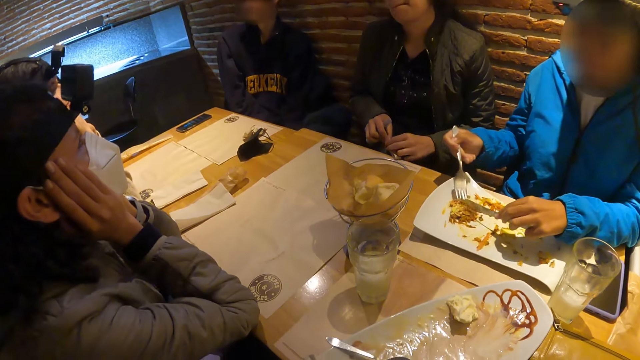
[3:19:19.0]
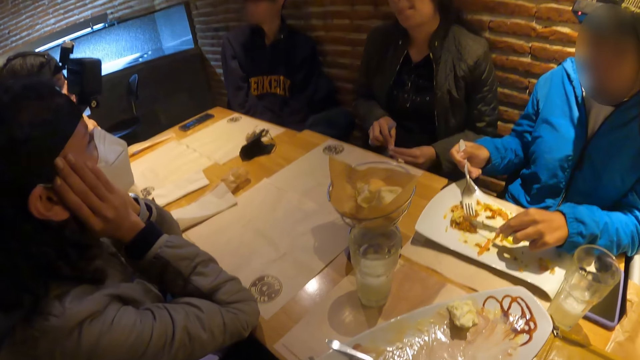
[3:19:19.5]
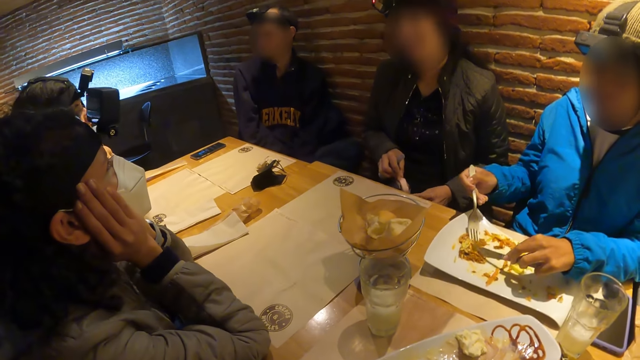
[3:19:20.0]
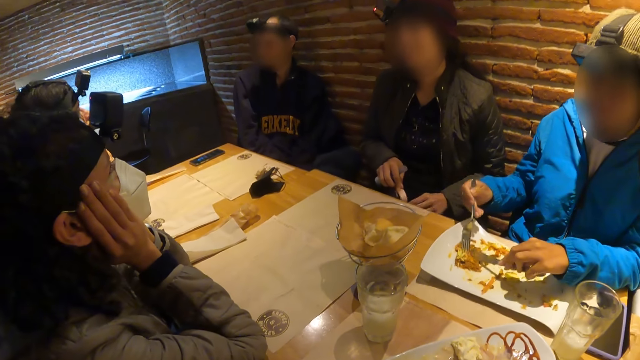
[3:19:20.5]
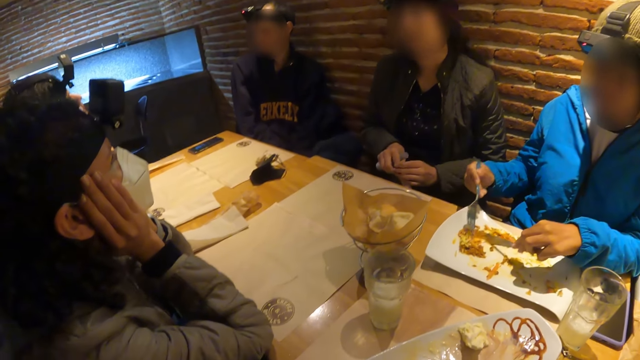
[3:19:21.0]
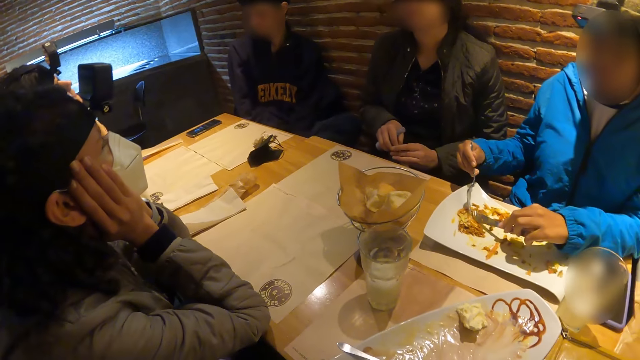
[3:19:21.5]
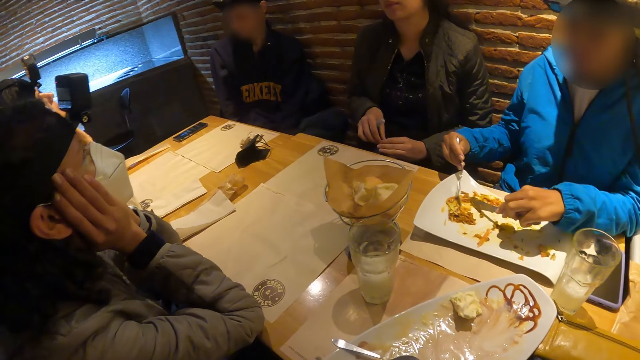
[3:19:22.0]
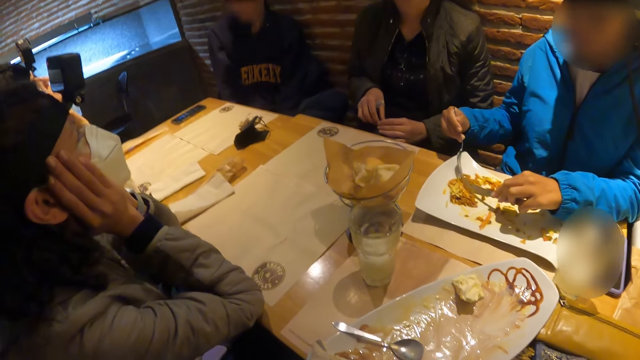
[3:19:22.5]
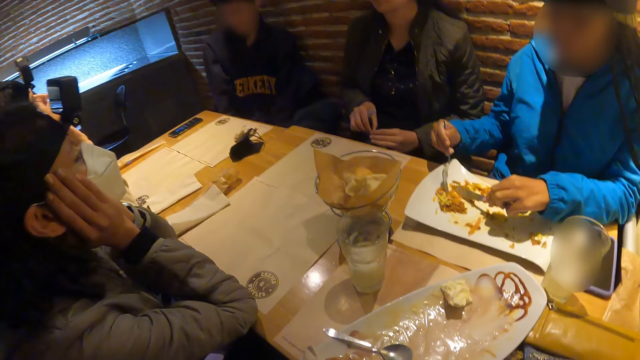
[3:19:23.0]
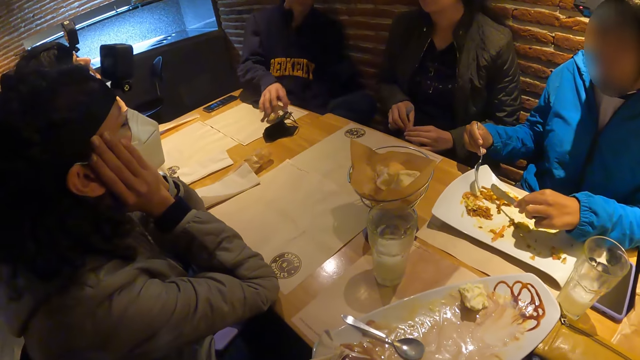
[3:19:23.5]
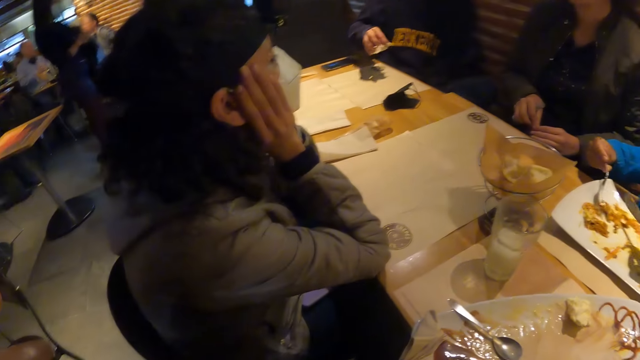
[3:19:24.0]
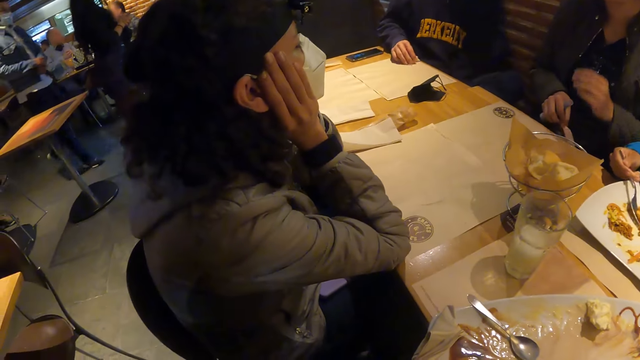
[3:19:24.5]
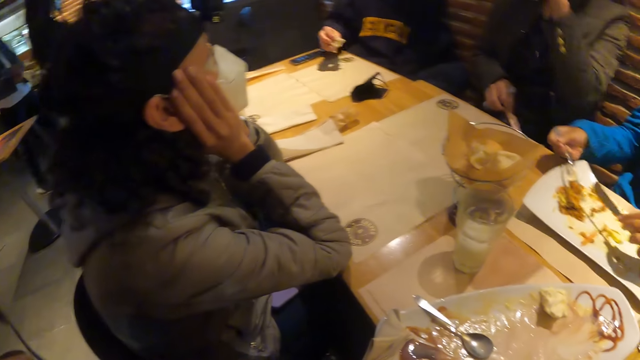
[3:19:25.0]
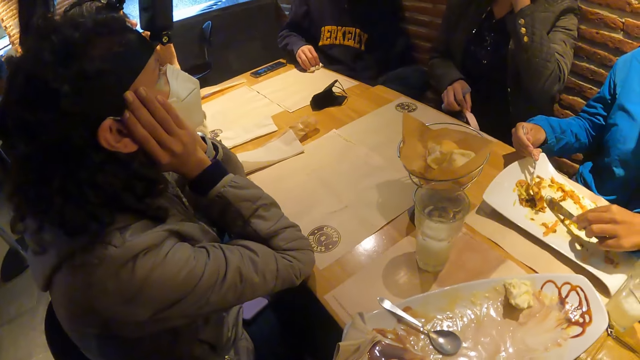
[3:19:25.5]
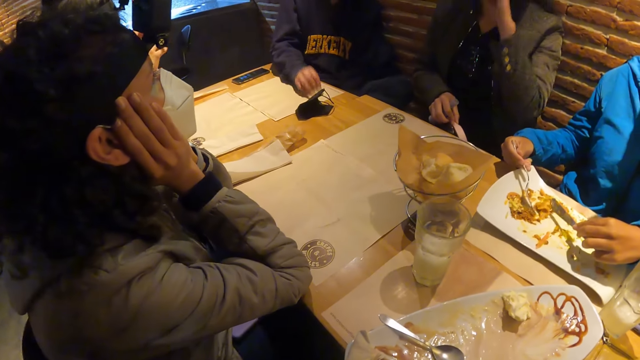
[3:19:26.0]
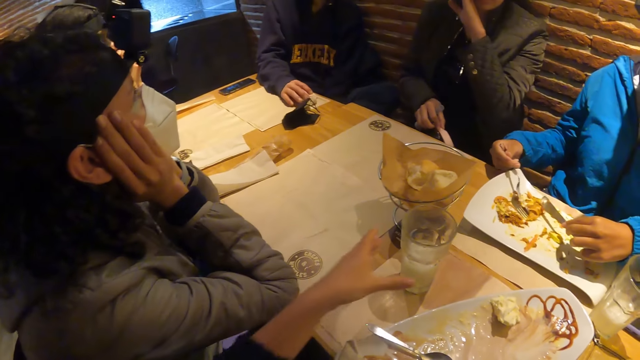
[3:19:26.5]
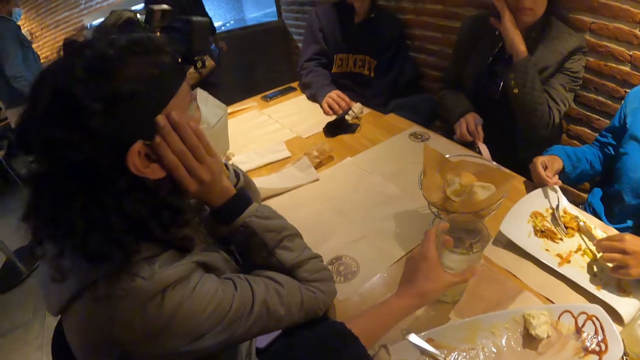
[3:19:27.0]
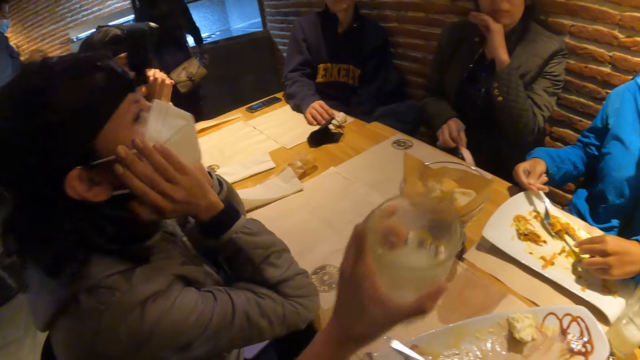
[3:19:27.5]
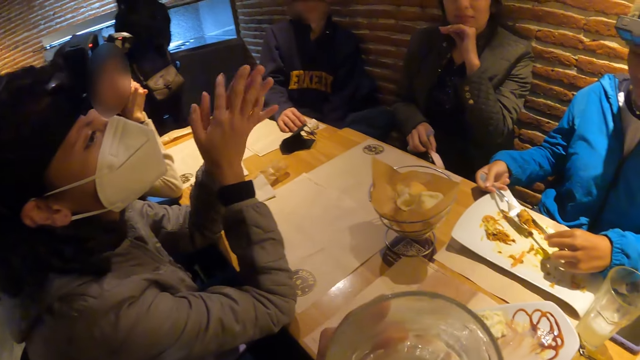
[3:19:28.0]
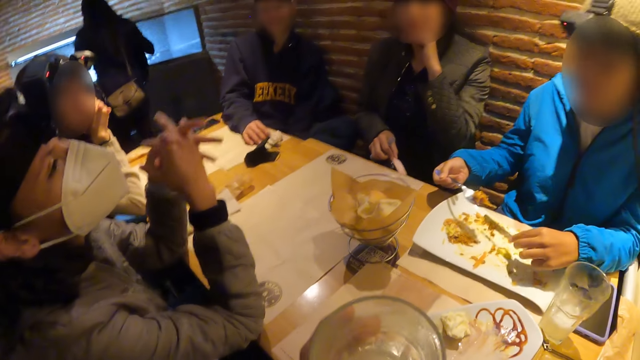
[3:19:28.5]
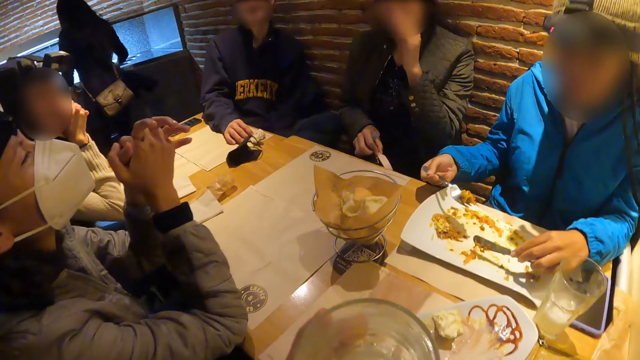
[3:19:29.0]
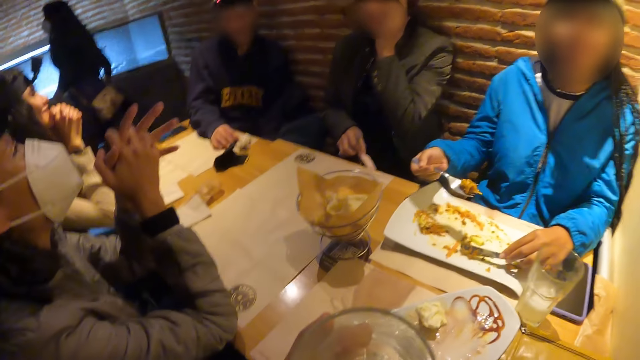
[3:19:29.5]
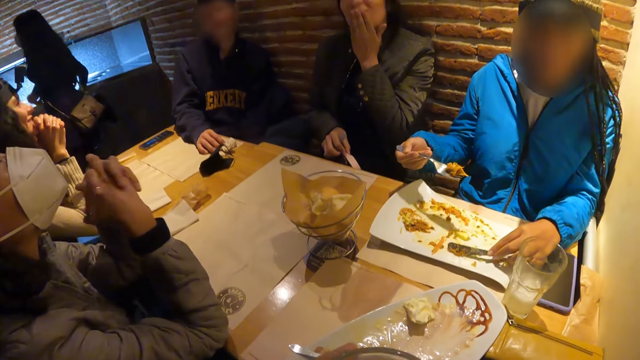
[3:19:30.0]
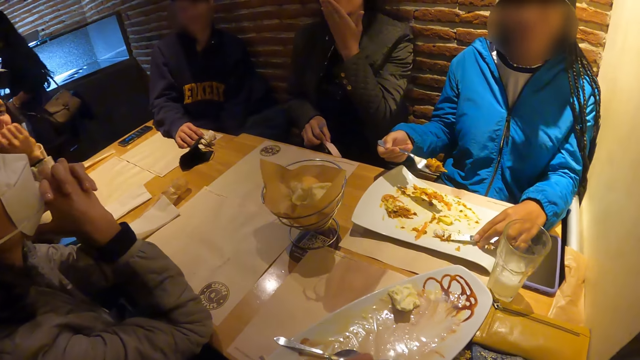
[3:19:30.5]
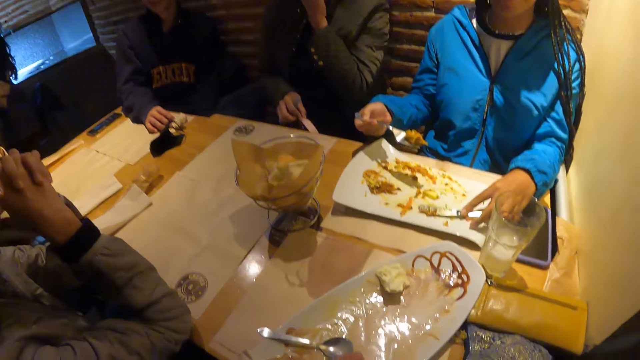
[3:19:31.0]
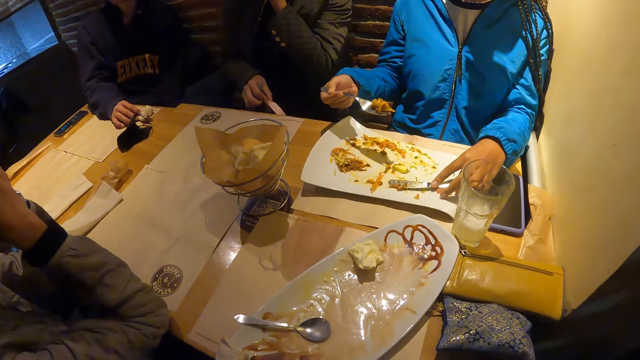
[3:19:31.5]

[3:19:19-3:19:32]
A woman moves a tissue on the table with her right hand. The camera wearer picks up the glass of milk from the table with her left hand.

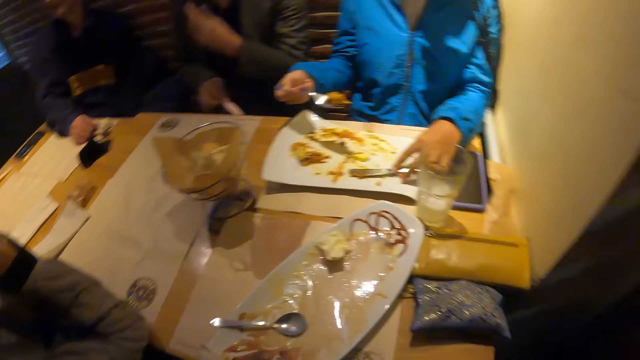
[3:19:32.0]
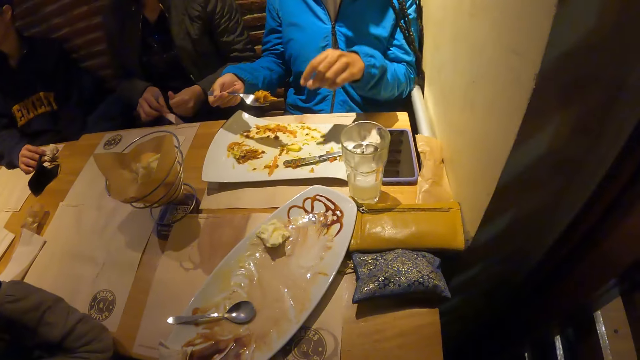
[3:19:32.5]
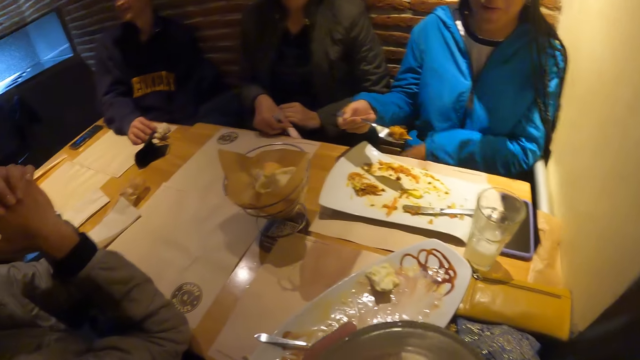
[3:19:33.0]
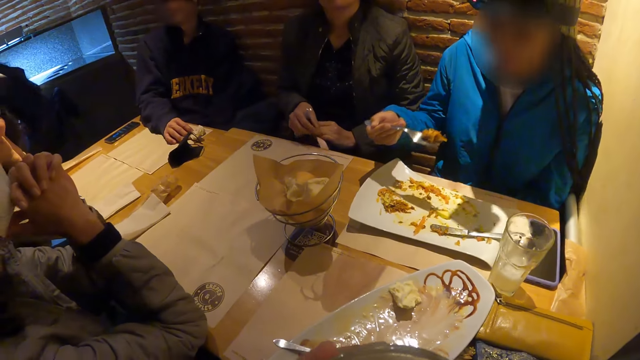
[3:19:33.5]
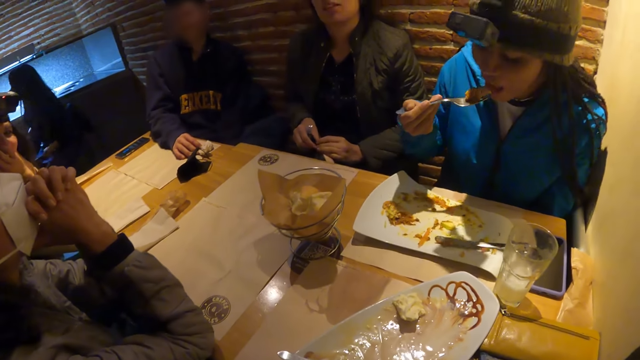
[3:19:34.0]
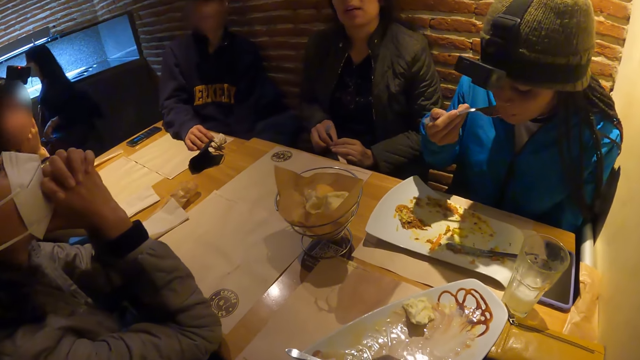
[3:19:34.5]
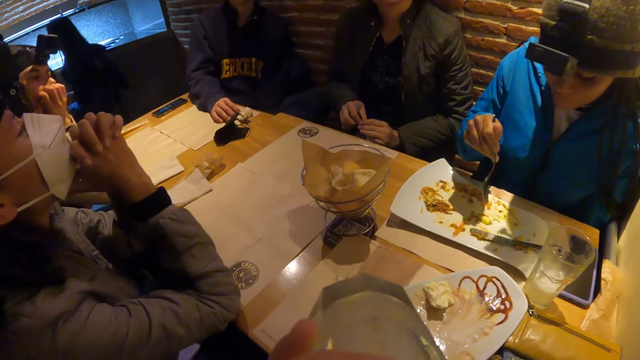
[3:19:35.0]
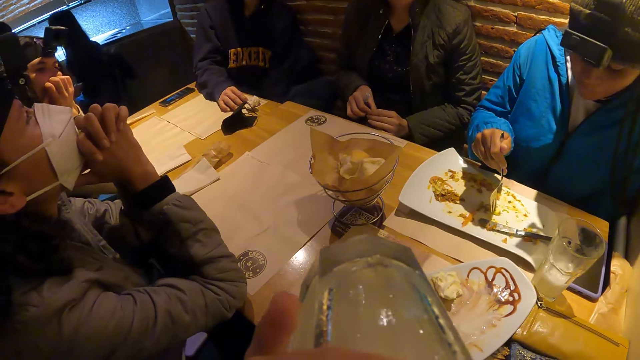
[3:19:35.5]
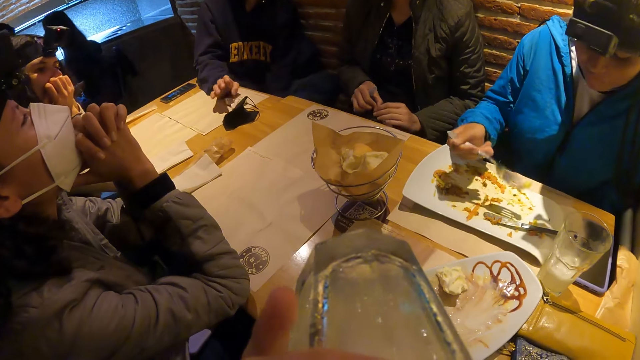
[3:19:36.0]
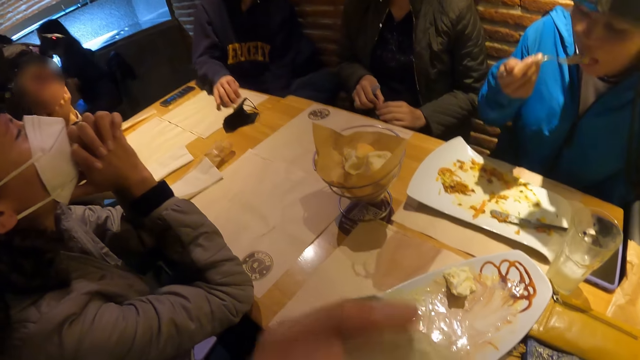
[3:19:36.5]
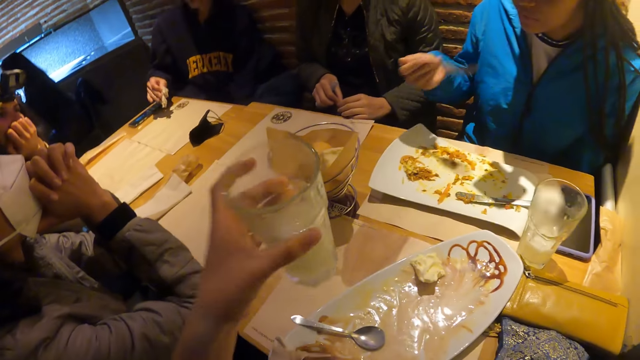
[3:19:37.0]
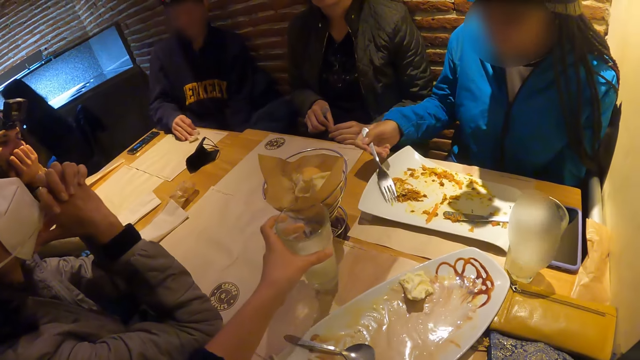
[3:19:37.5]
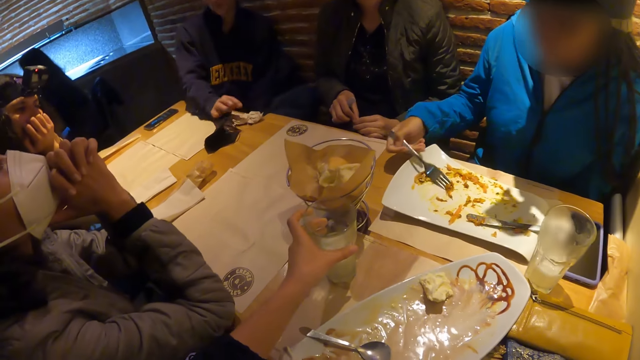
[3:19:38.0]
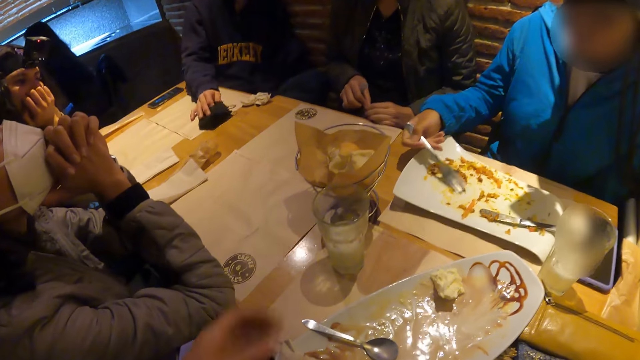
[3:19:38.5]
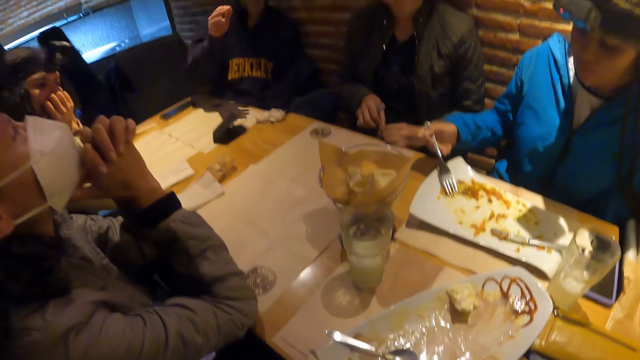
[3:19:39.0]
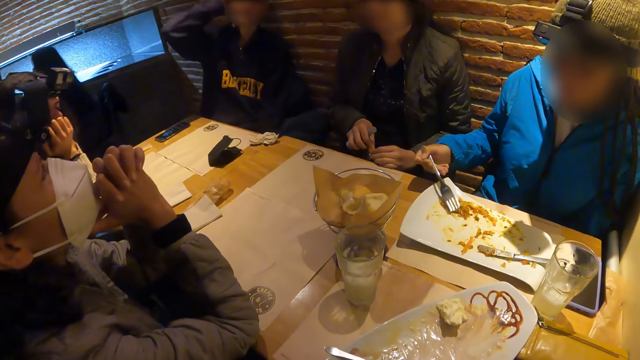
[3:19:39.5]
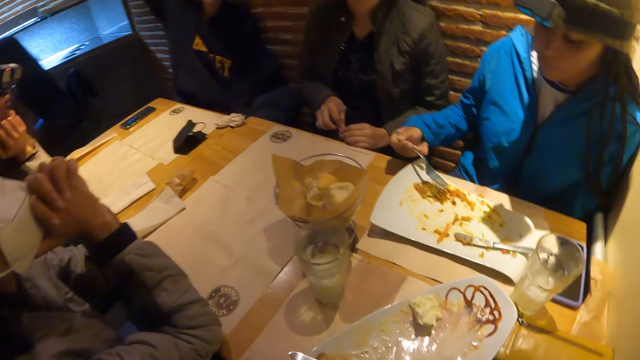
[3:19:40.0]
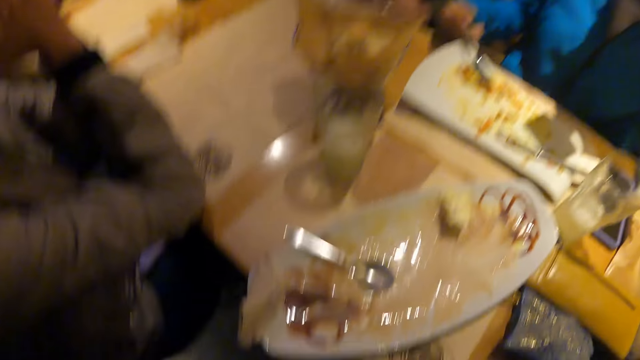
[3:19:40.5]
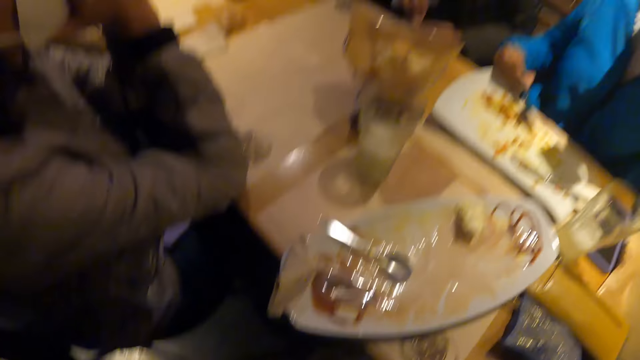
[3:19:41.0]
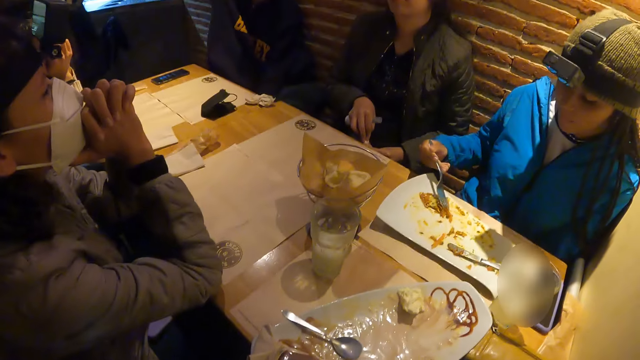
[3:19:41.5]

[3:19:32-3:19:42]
The camera wearer sips a drink. A man wipes the table cloth with a napkin. The camera wearer drops the glass of milk on the table with her left hand. The man holds a mask.
